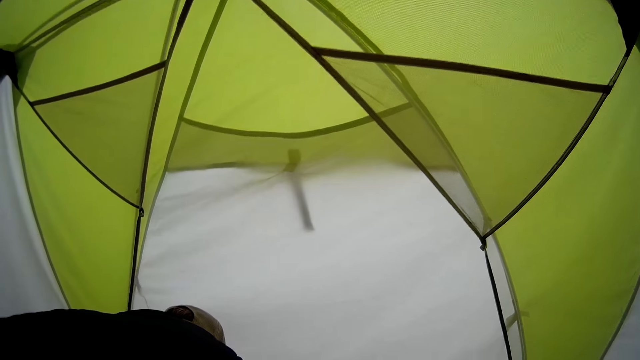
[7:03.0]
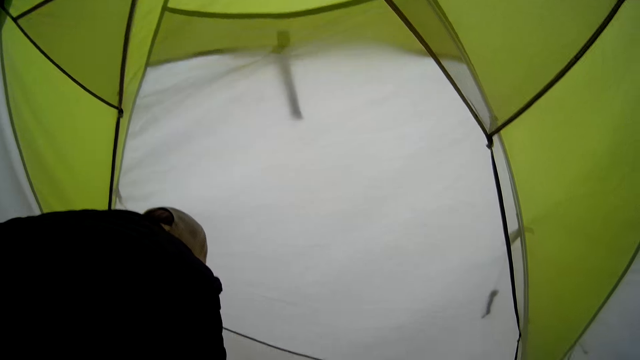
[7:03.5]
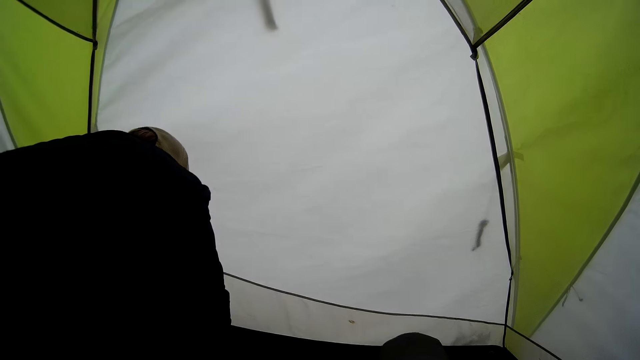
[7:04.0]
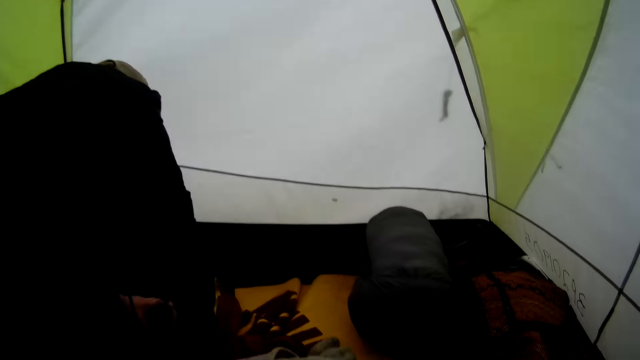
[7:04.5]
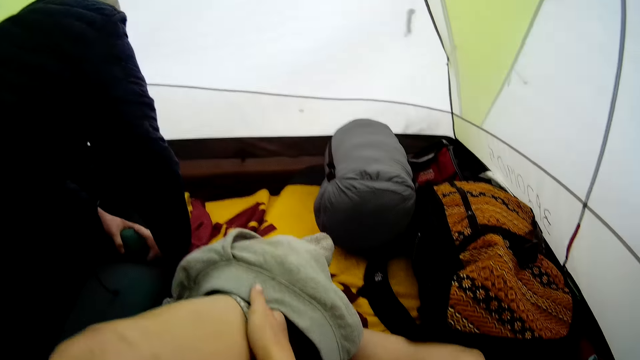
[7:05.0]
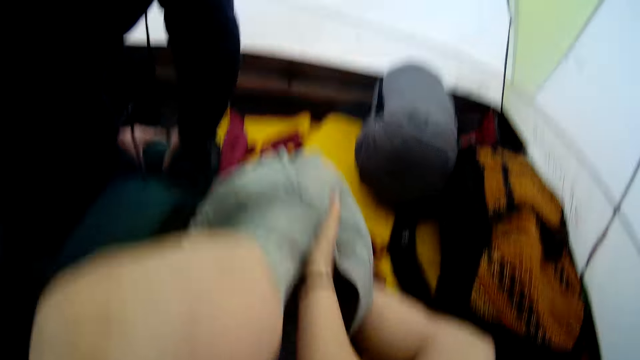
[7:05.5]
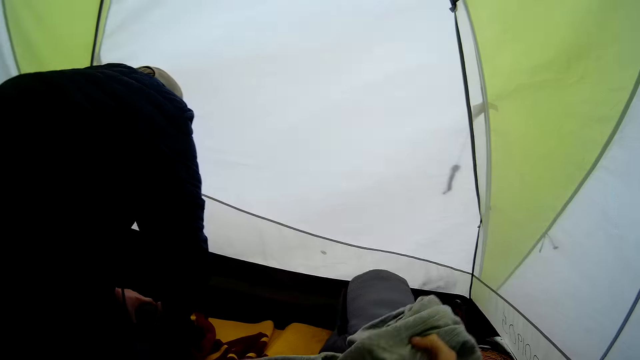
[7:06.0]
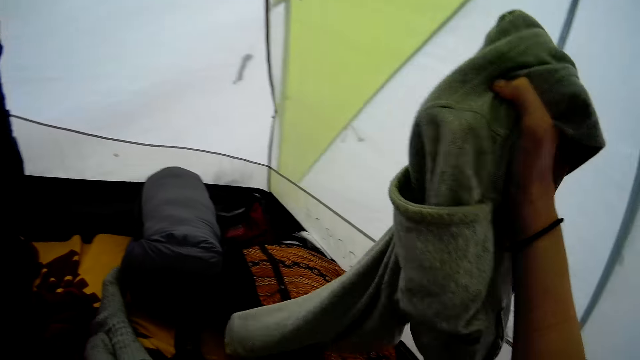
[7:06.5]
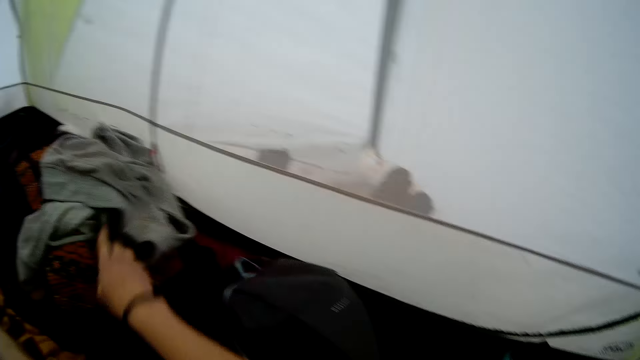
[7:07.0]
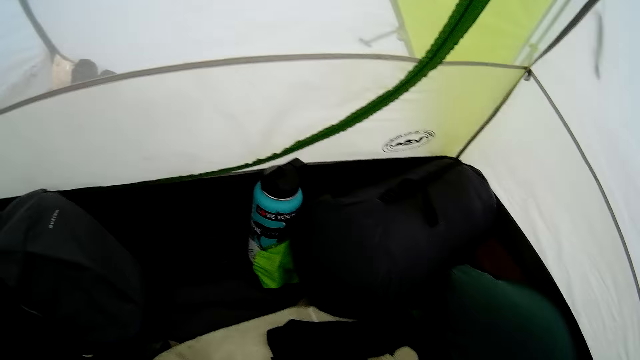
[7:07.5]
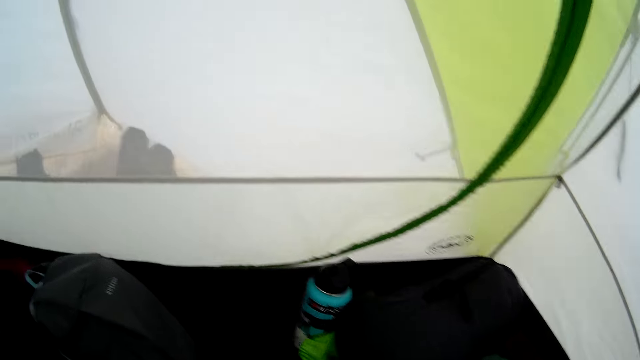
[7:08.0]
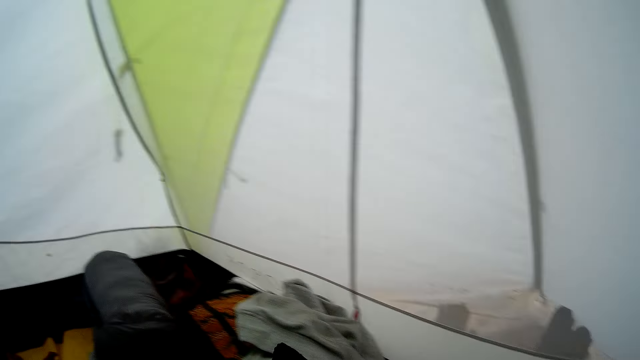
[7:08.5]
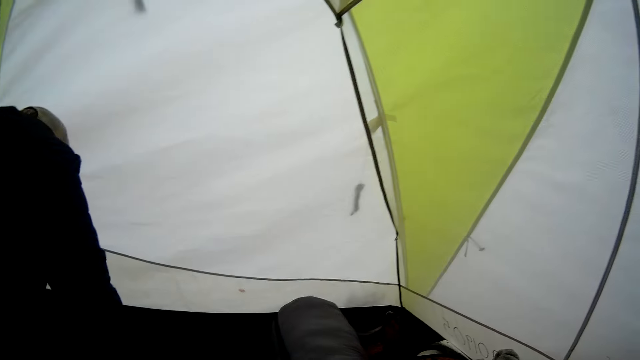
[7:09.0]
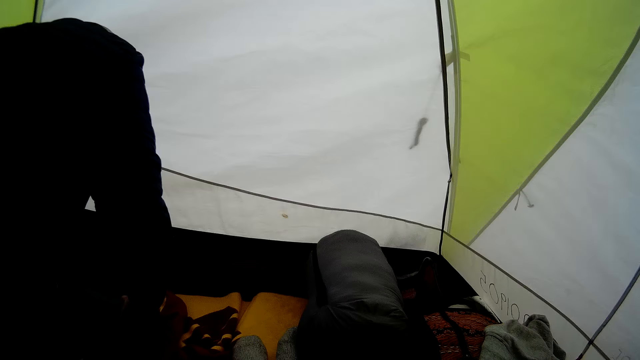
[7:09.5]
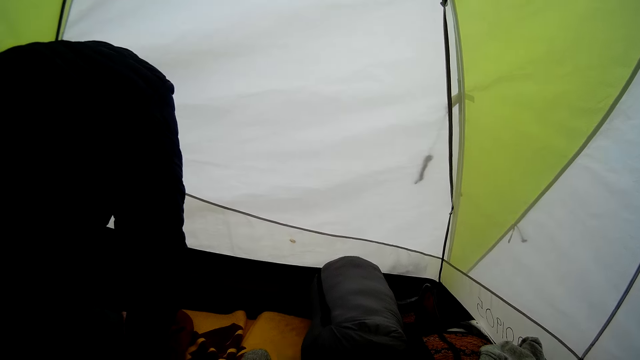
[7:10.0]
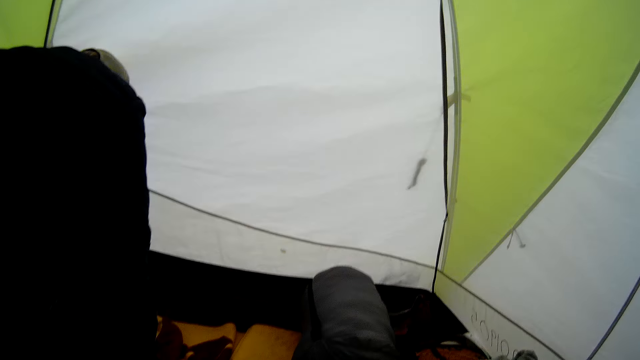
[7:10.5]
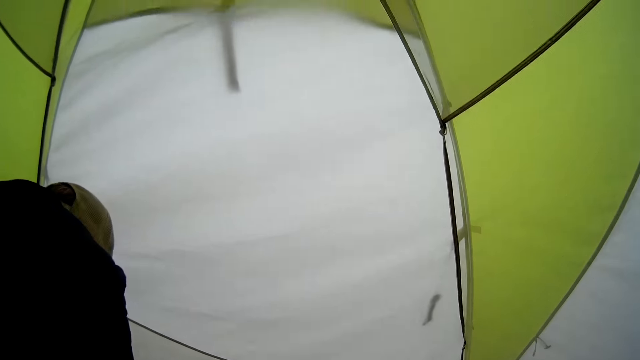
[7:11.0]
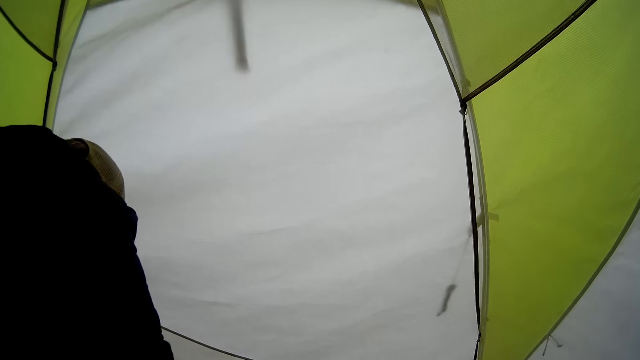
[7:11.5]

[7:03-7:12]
The camera wearer looks around. She removes her trouser. She lifts up the trouser. She puts the trouser on the bag. She looks around. She looks around again.

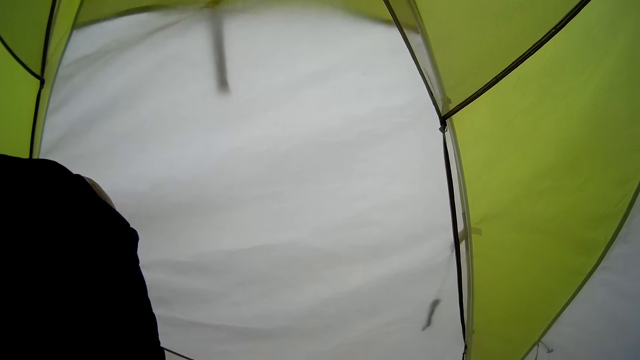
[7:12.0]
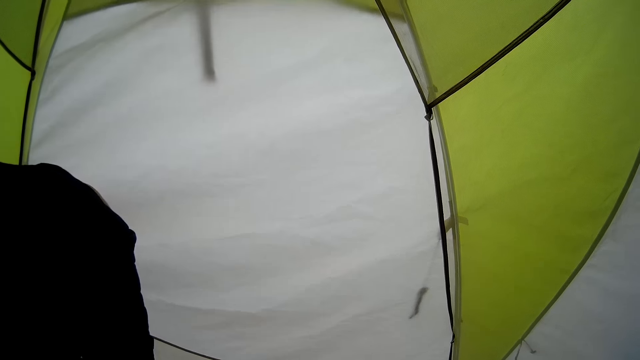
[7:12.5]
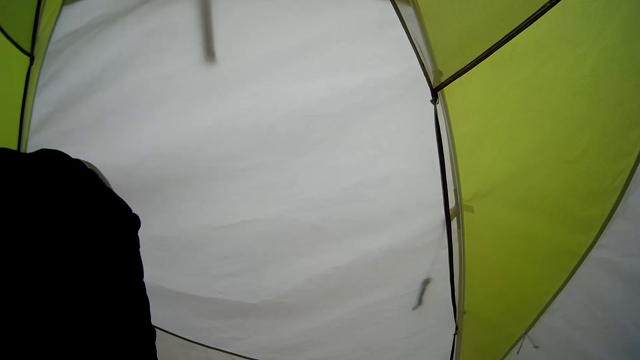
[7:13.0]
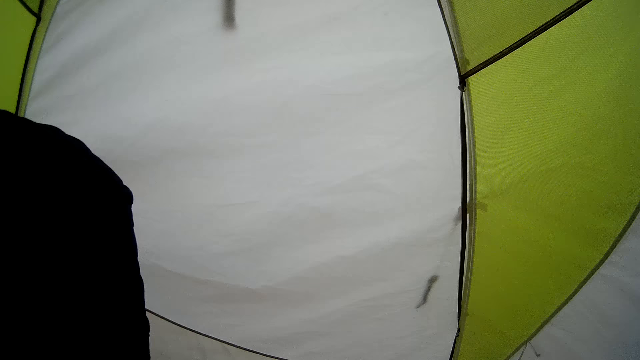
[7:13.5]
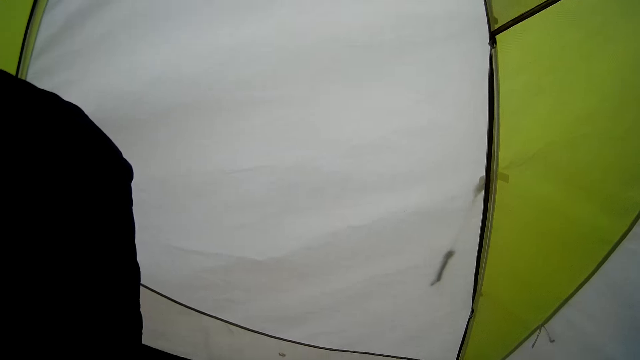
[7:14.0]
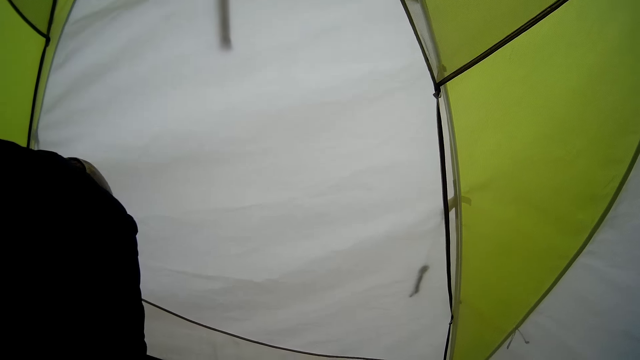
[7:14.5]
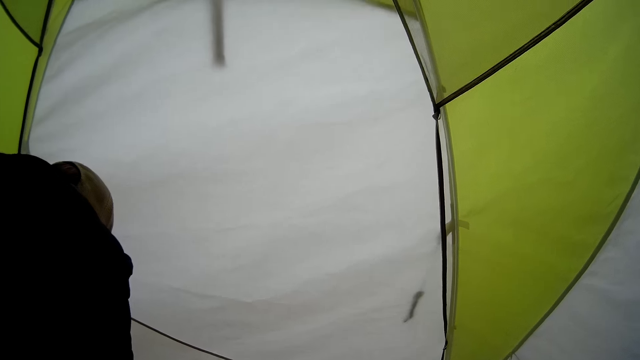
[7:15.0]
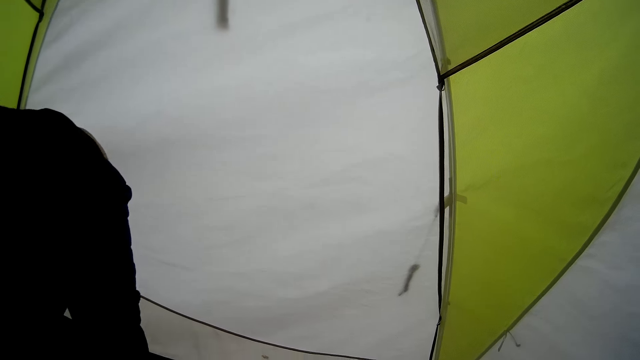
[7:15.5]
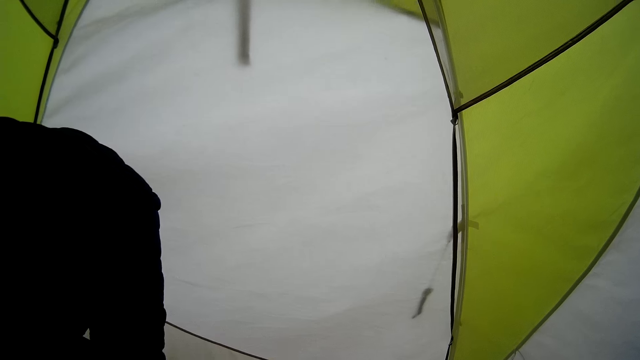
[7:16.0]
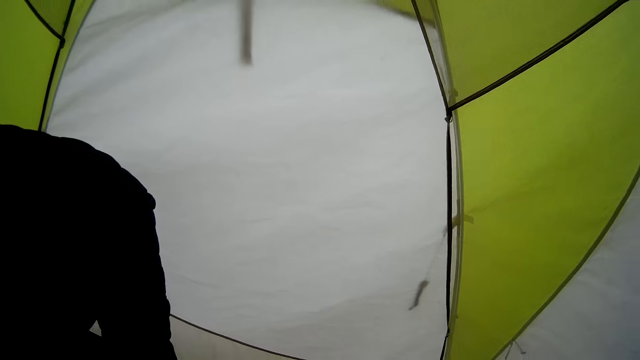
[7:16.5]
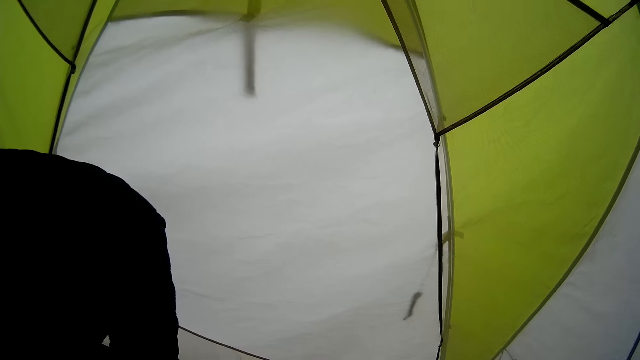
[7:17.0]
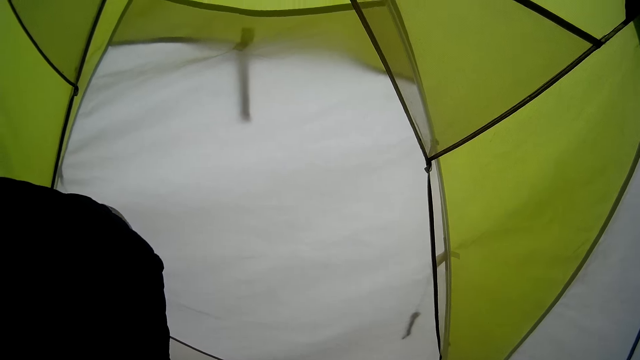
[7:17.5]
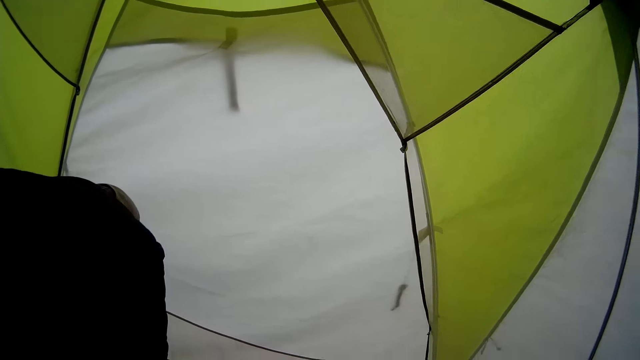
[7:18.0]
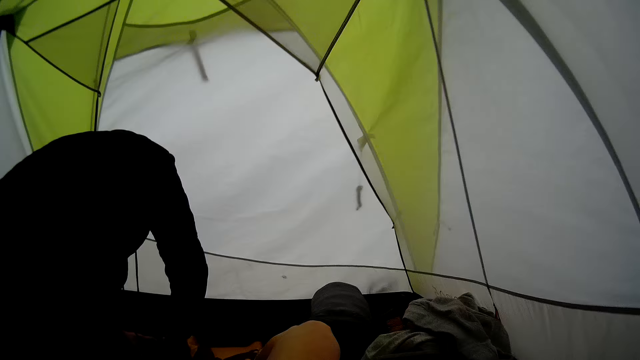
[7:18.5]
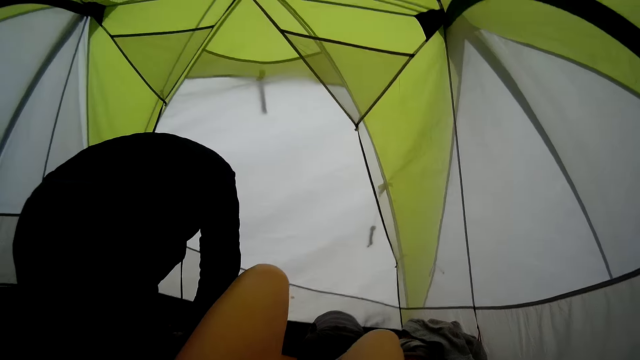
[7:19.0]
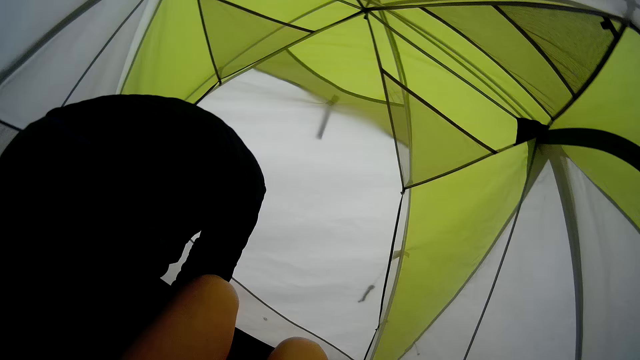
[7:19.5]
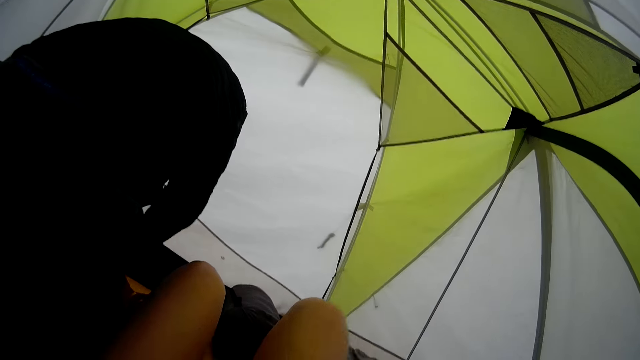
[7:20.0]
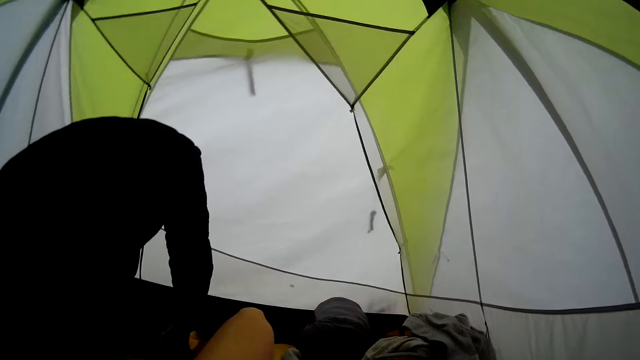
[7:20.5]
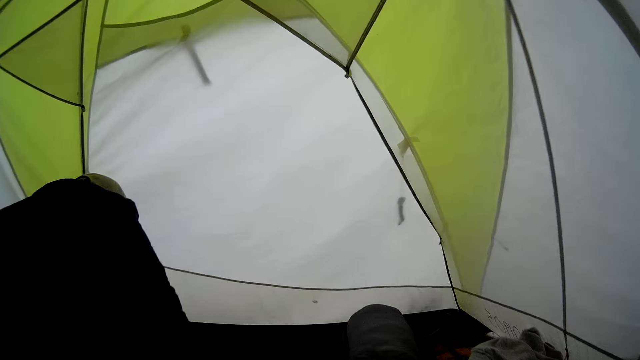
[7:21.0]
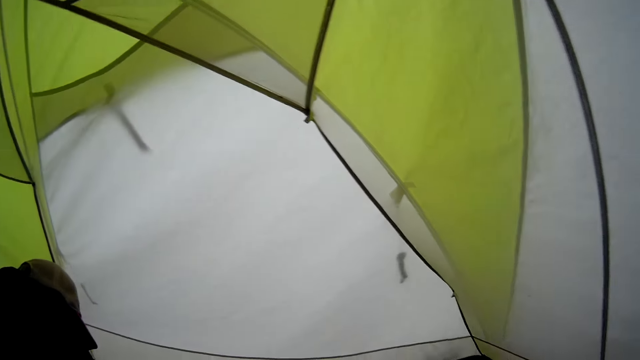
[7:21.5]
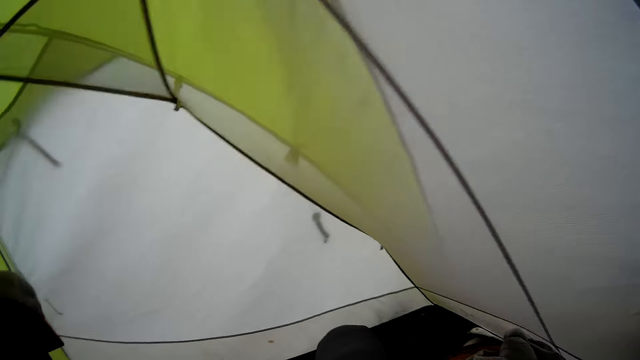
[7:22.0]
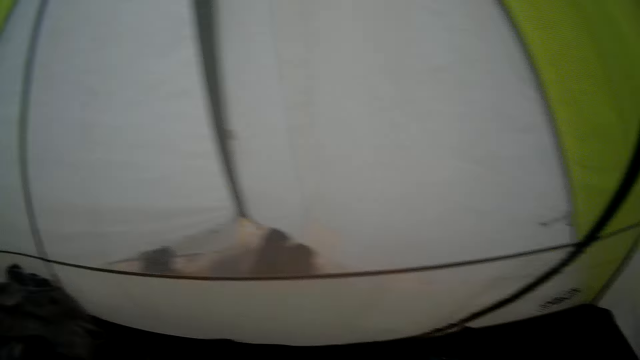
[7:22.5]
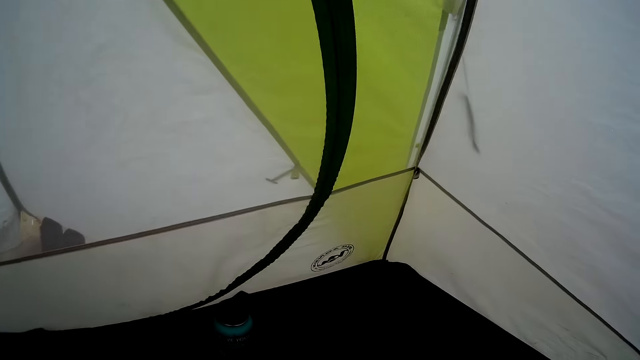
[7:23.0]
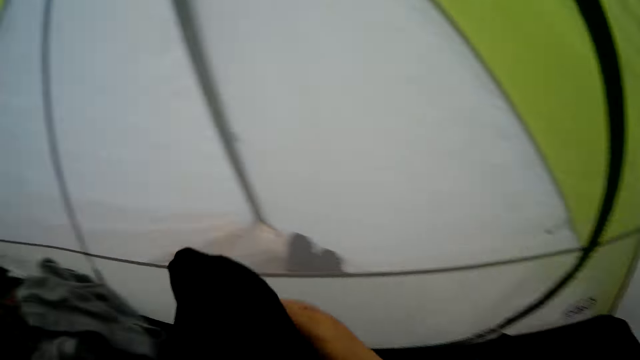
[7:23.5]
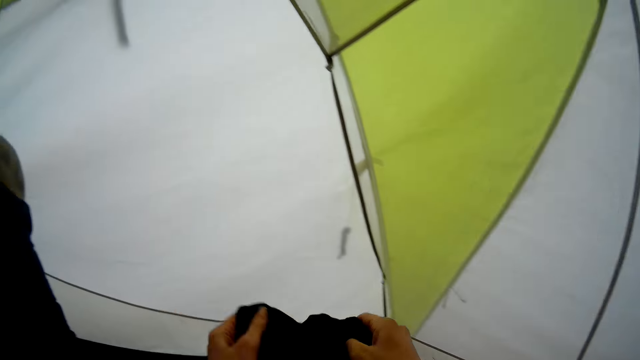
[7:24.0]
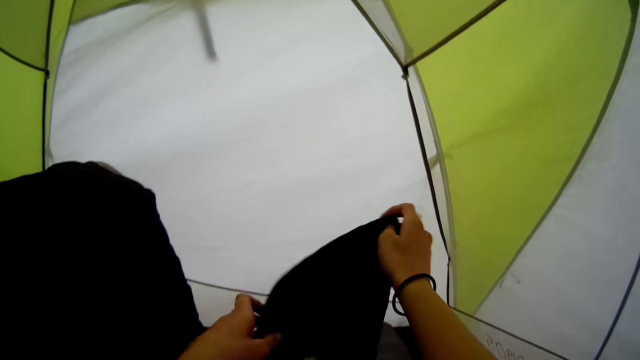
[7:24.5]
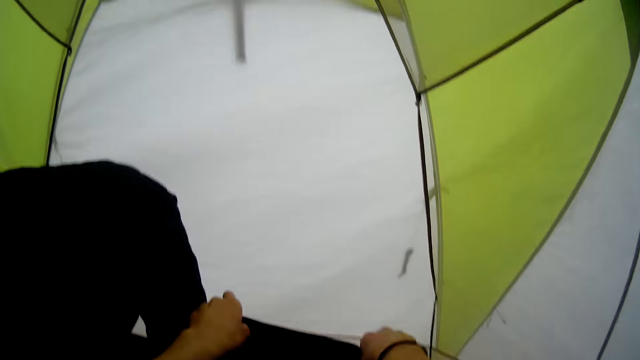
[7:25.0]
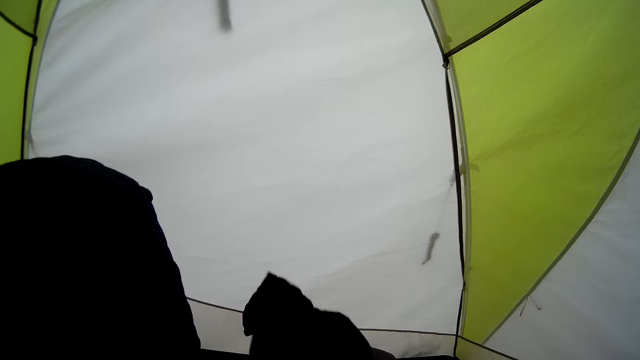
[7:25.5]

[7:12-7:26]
The camera wearer touches the camping tent. They look around. They look around again. They lift up a knee. They lift up the knees. They look around. They look around again. They move the cloth. They lift up the cloth.
